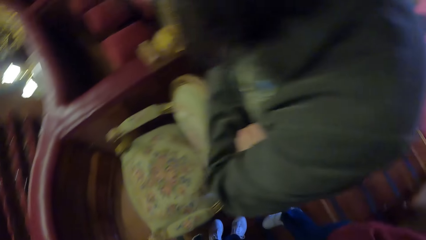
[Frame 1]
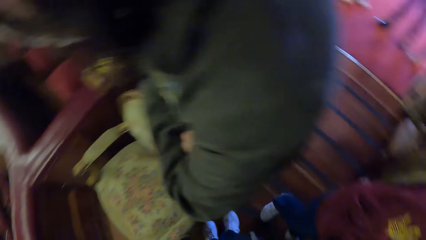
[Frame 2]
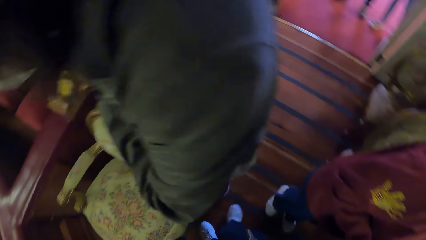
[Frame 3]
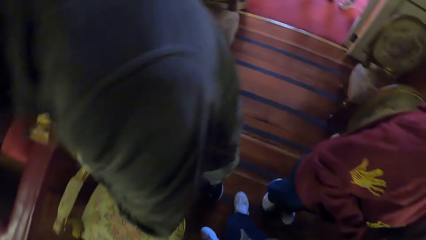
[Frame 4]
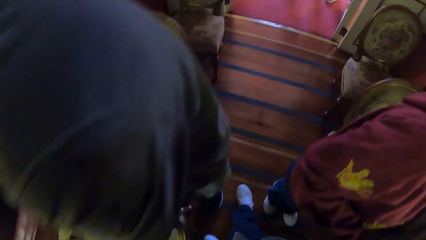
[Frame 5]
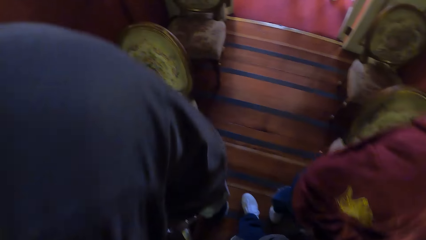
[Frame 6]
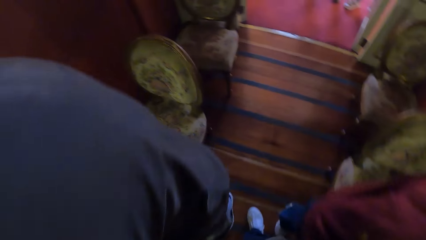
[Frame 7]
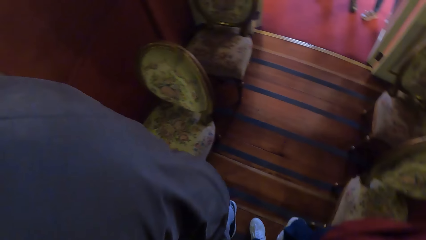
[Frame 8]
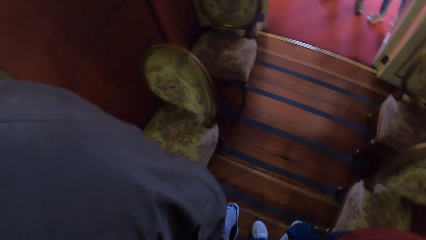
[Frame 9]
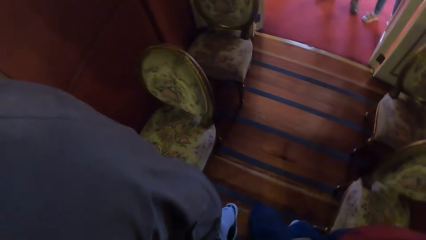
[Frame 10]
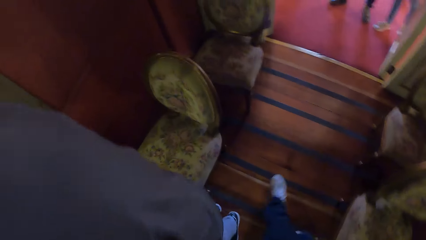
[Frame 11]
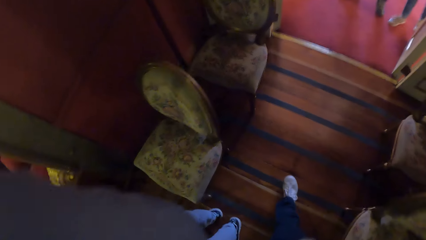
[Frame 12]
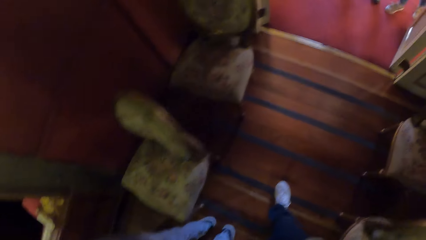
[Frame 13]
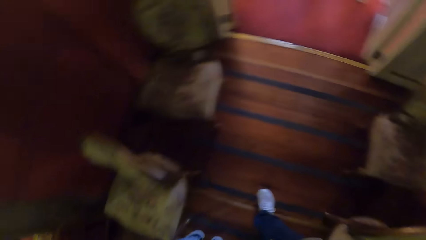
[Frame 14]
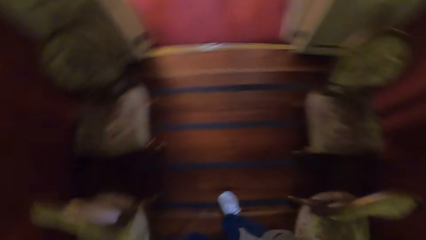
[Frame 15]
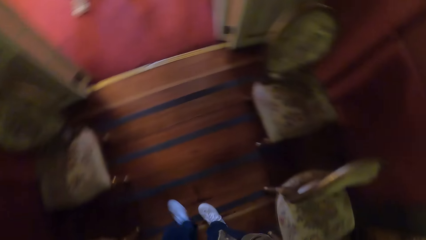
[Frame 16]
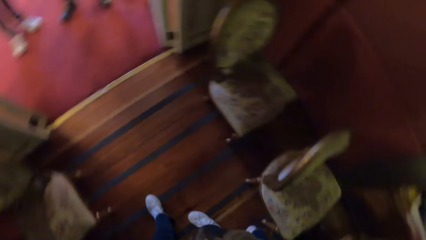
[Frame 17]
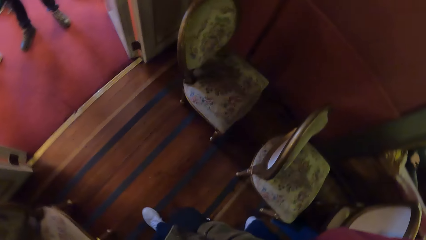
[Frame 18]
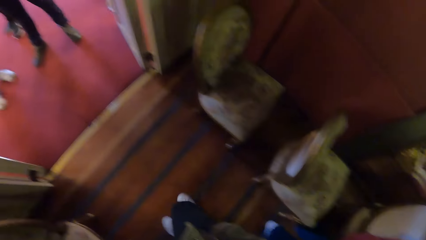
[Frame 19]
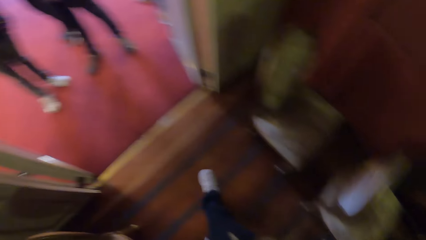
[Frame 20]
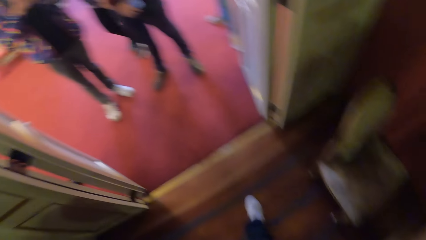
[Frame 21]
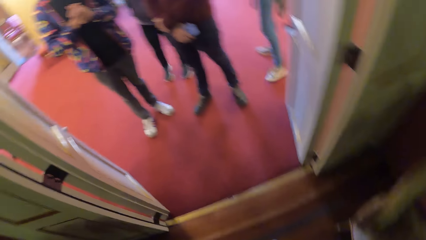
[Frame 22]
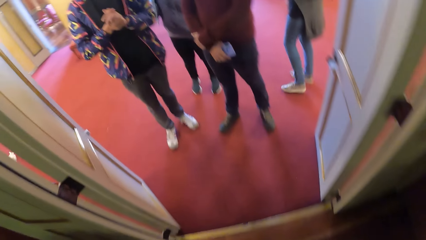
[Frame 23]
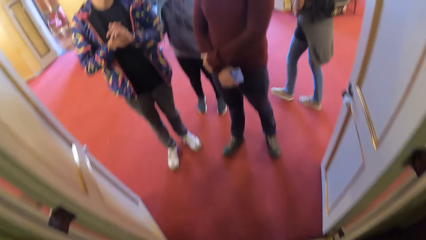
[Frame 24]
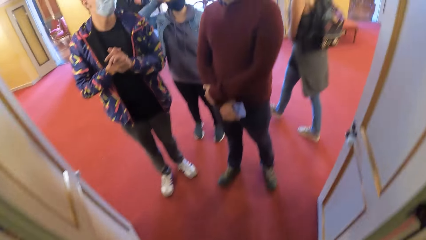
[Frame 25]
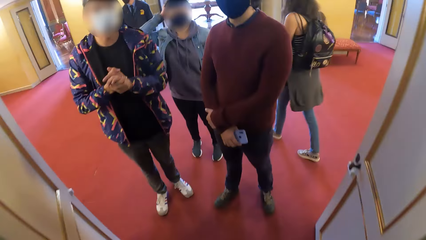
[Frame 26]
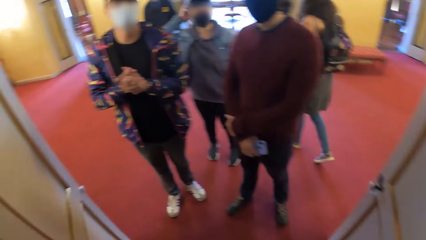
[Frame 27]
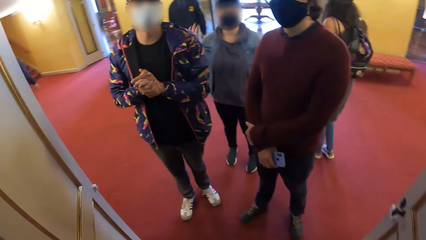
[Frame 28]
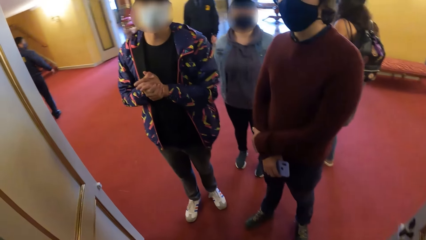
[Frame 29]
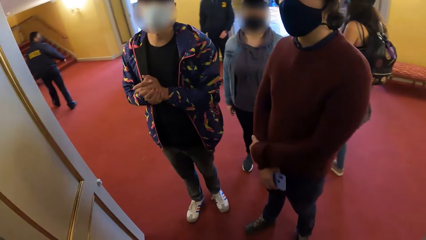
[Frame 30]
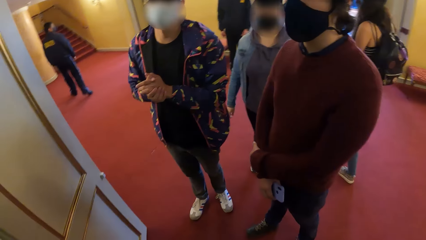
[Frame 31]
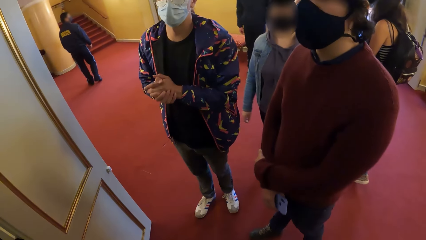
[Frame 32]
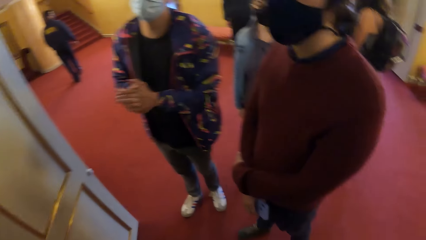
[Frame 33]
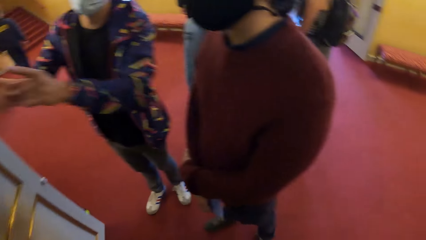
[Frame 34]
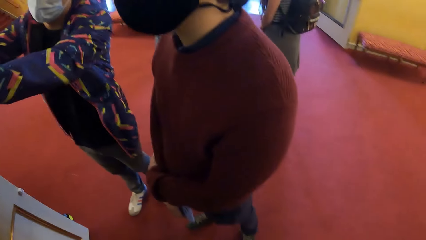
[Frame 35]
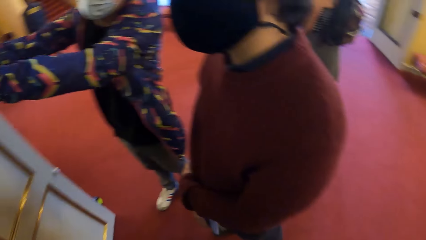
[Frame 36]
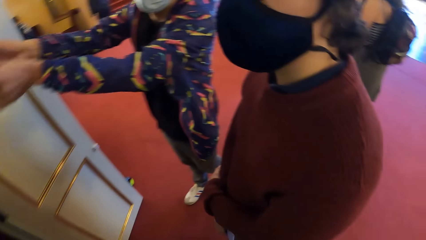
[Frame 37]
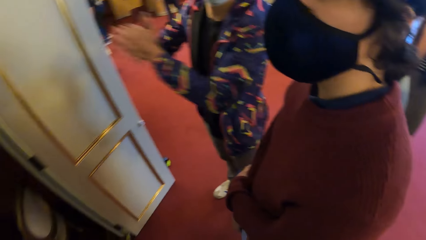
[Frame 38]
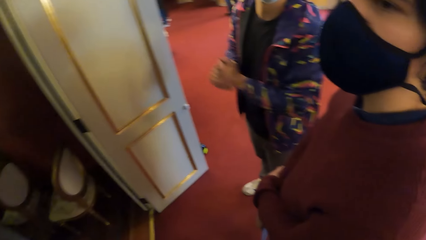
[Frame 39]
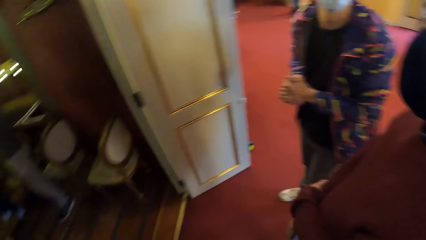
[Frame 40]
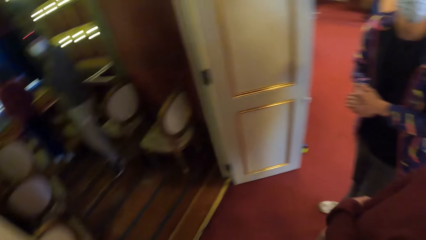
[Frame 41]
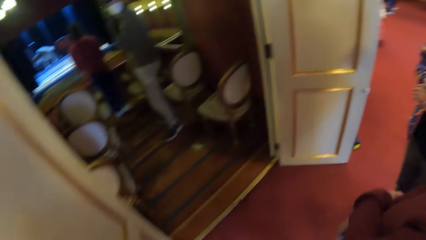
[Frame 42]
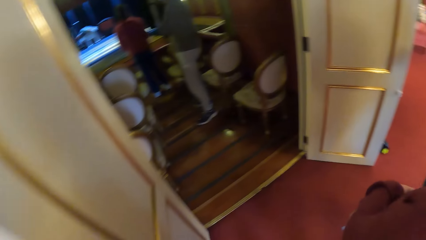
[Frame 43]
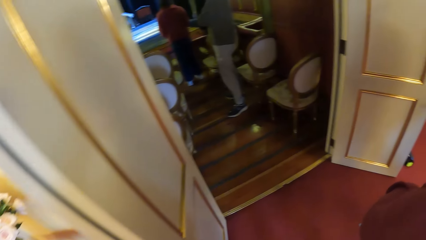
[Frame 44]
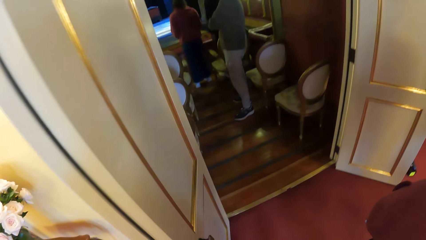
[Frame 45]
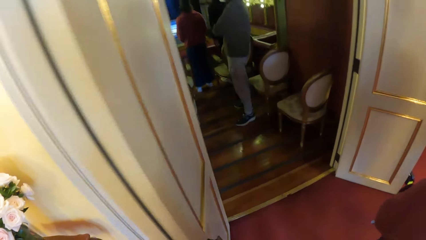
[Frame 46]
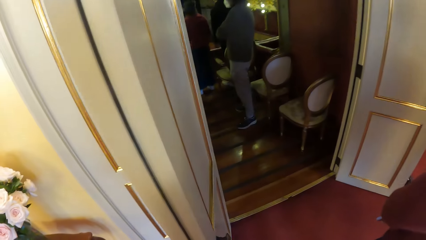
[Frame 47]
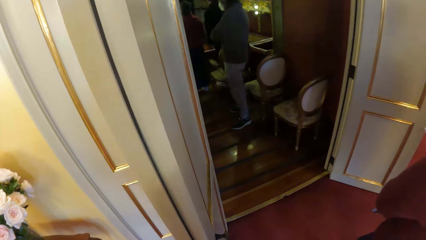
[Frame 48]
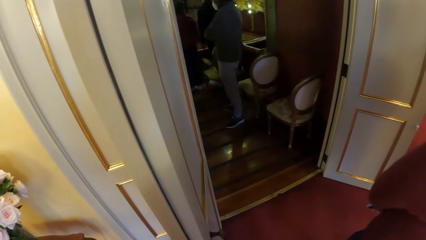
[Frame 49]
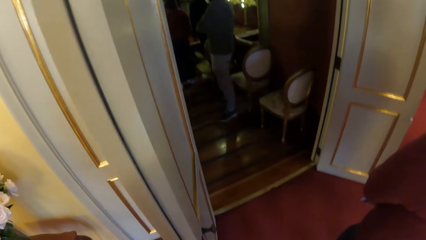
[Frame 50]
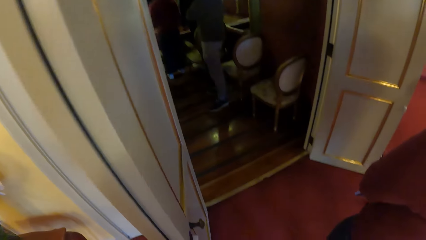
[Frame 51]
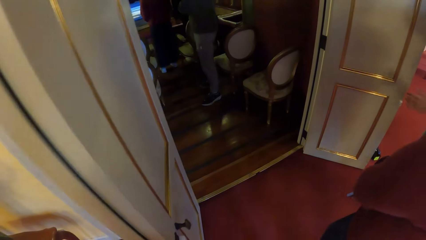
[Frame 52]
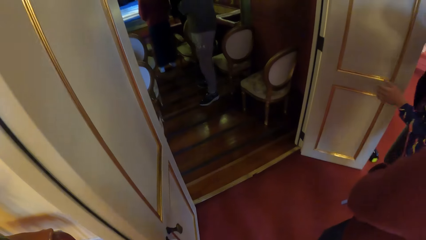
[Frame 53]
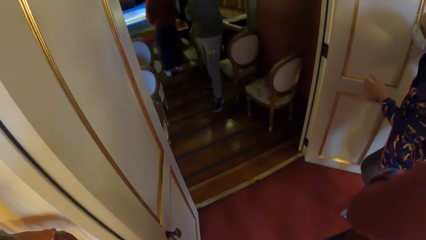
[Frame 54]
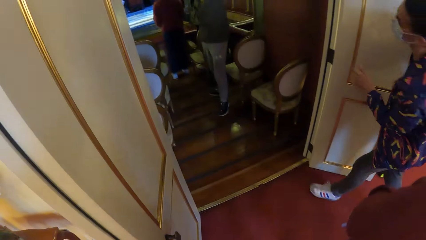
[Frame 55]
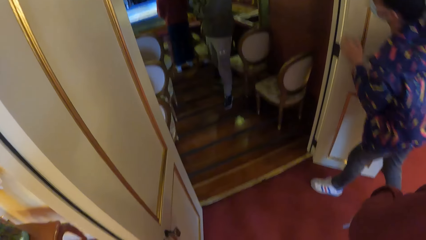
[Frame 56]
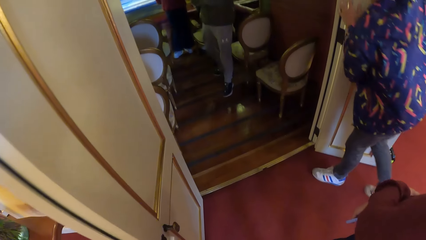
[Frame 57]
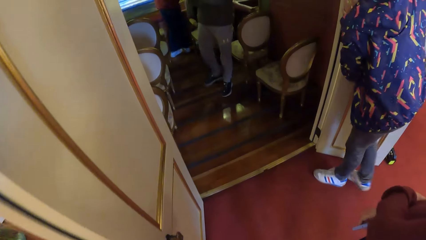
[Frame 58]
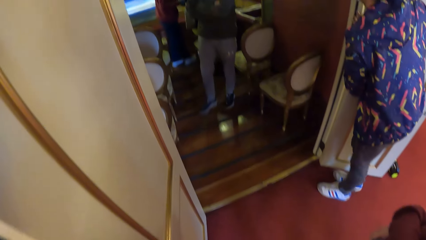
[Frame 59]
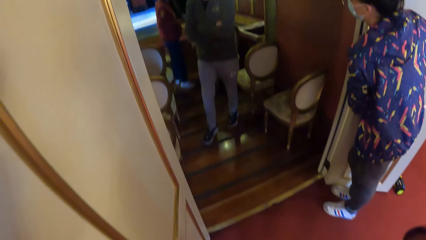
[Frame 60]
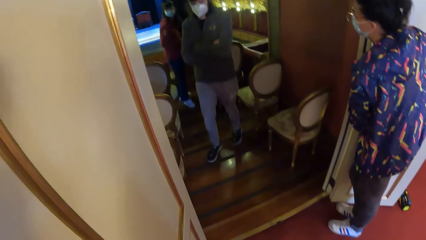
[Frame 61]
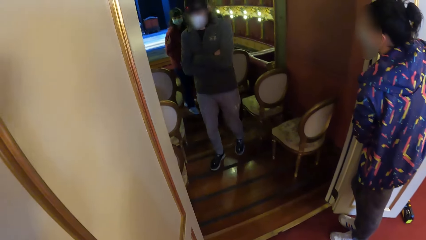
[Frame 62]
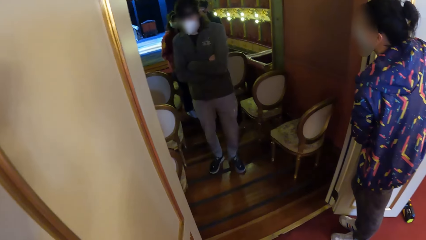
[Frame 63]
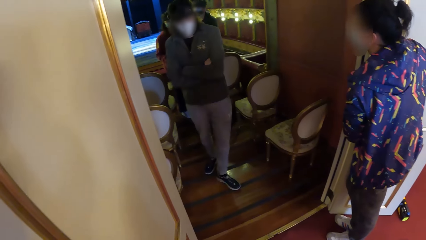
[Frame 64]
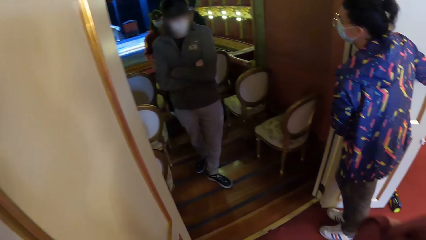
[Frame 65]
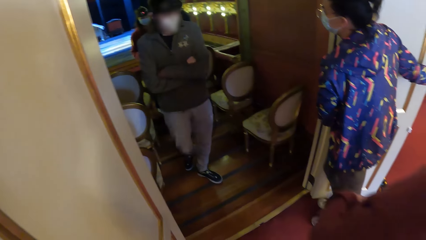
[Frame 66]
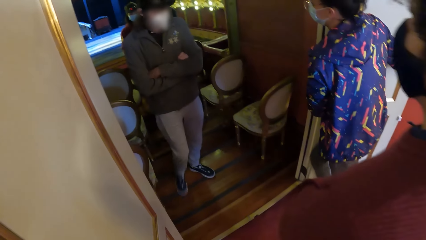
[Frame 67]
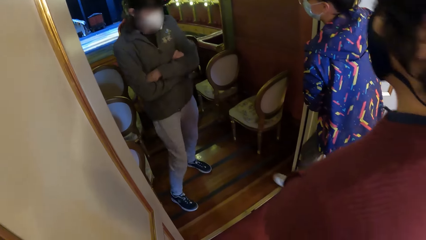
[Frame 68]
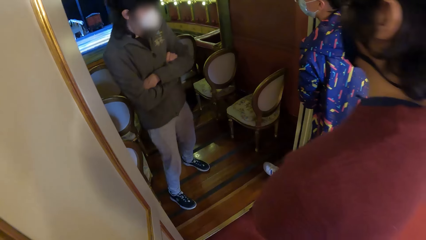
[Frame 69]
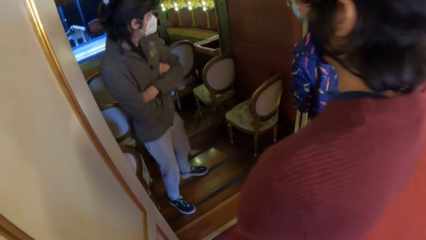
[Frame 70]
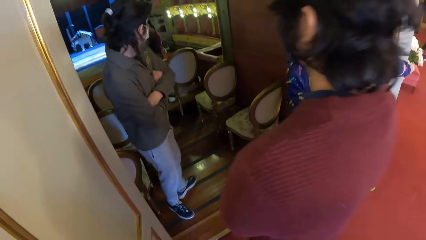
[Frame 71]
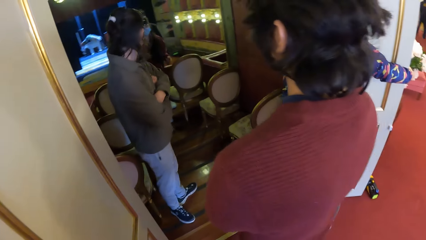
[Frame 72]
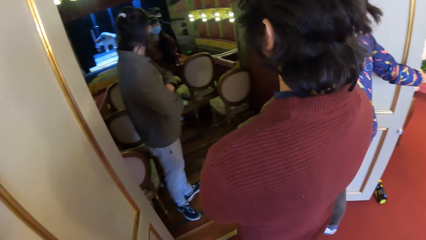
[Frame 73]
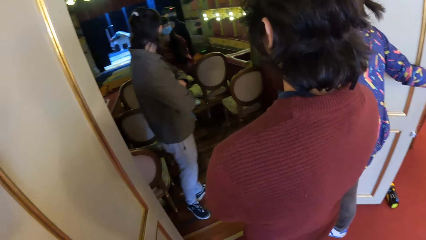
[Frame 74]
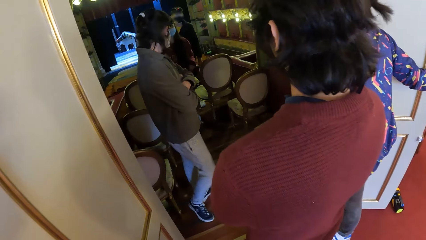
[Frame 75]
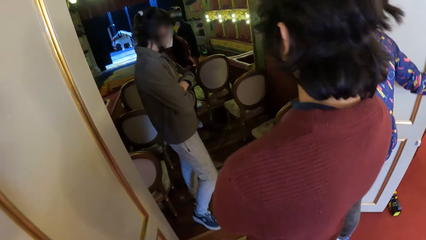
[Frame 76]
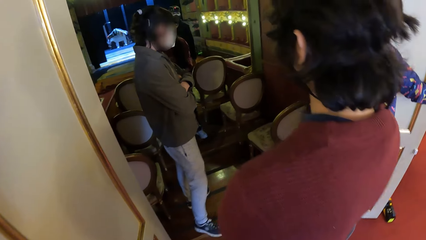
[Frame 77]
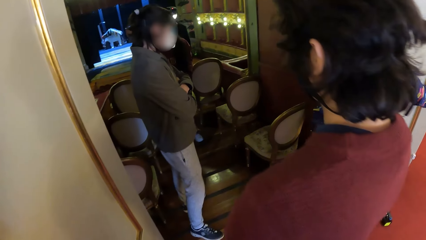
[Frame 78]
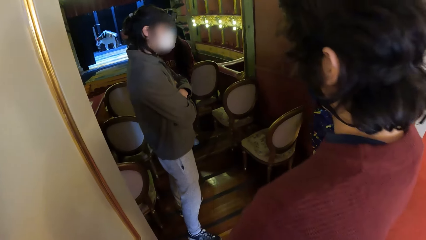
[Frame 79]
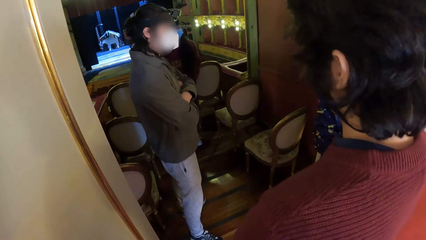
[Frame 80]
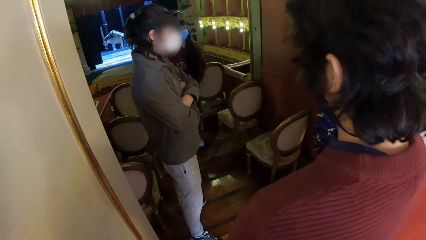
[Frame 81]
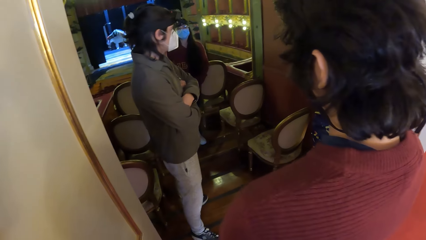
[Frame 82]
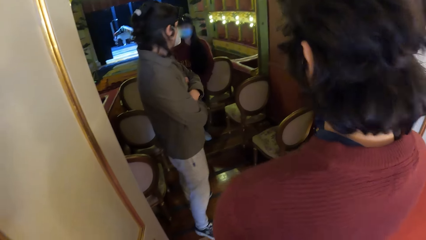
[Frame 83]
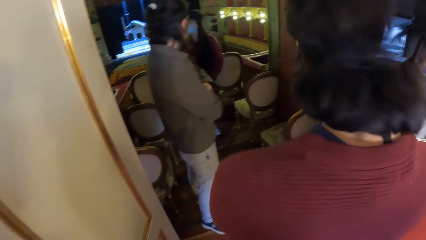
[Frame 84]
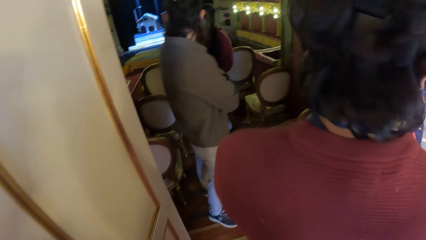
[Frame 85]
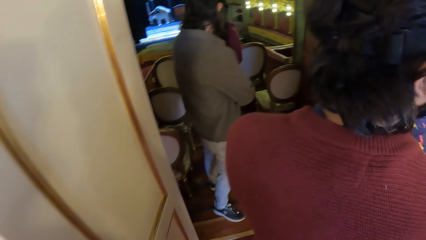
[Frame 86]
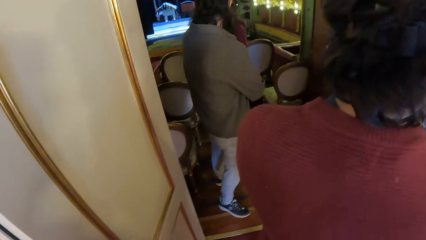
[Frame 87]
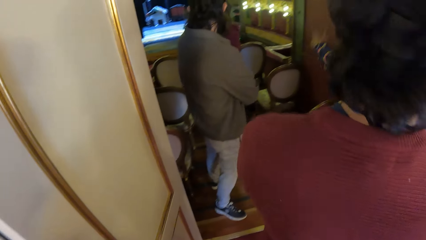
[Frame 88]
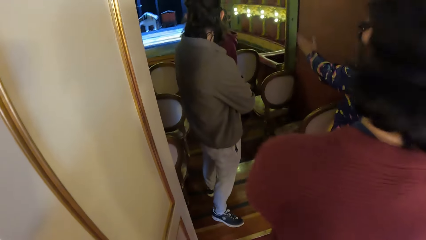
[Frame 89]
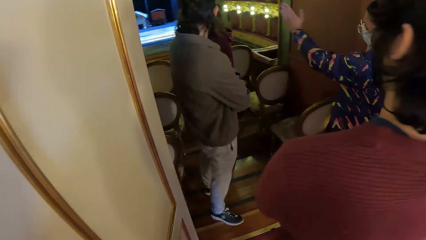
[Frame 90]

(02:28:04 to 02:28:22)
The camera wearer turns around the room. They walk in the room. They look around the room. The man holds the phone with his right hand. The camera wearer walks out of the room. They turn around the building. Another man holds the door with his right hand. The camera wearer looks inside the room.
